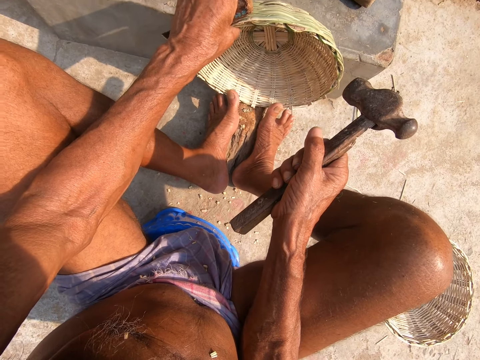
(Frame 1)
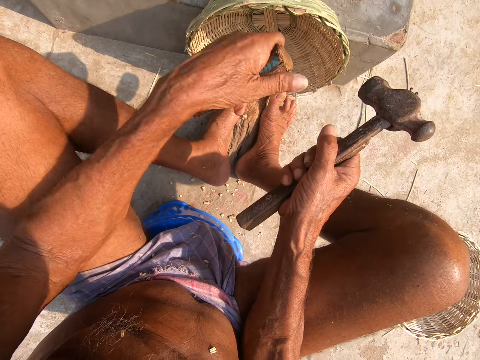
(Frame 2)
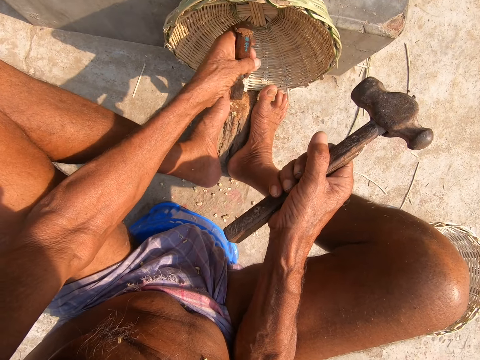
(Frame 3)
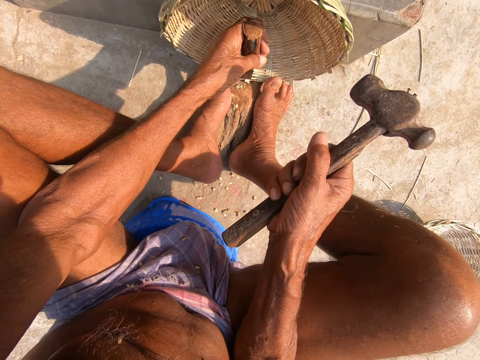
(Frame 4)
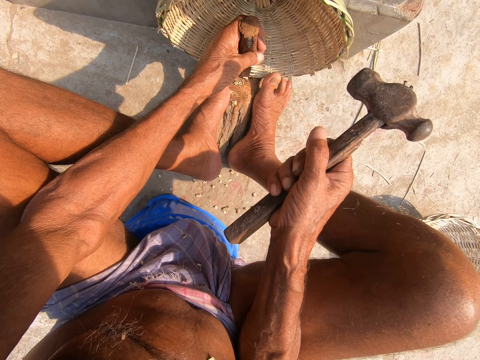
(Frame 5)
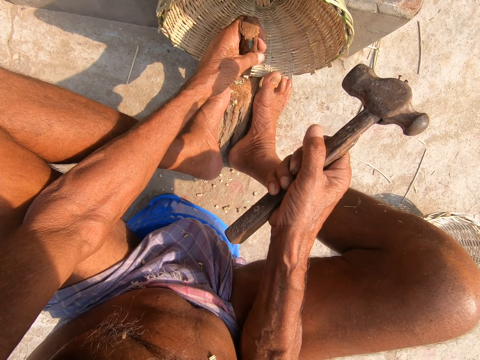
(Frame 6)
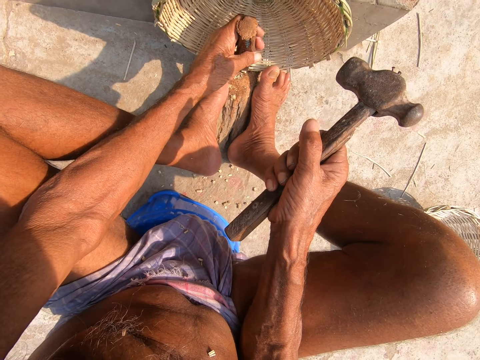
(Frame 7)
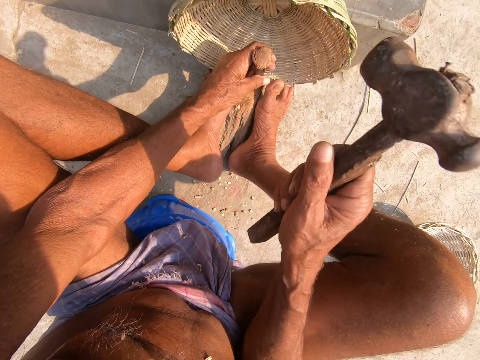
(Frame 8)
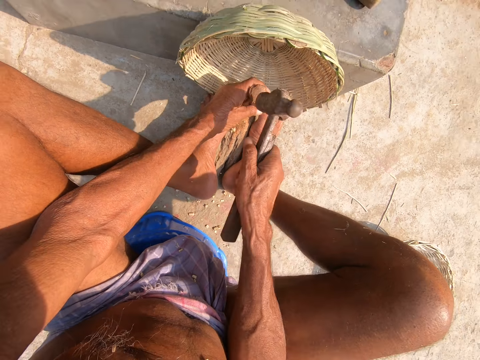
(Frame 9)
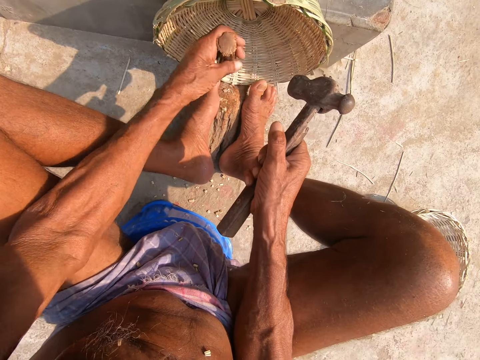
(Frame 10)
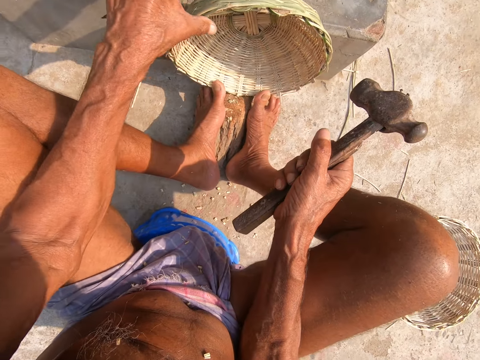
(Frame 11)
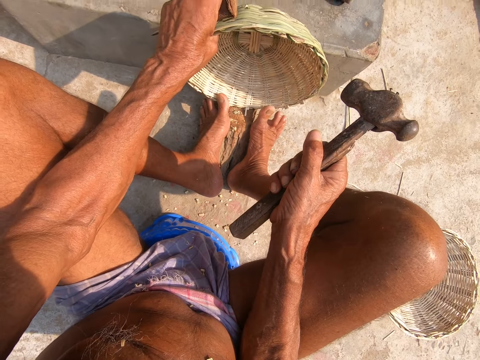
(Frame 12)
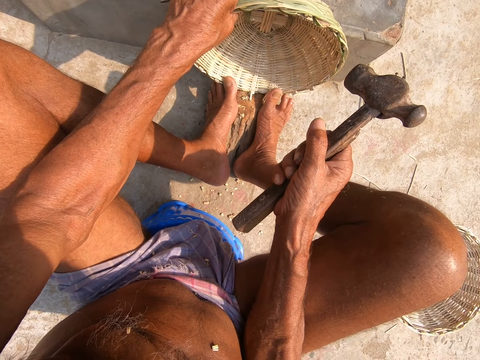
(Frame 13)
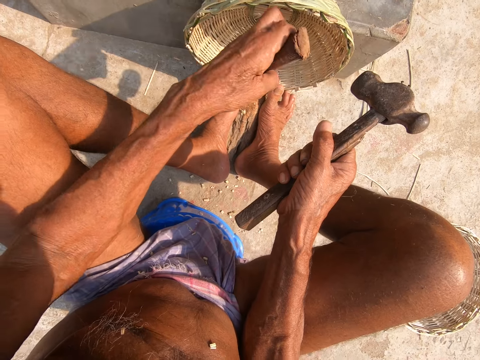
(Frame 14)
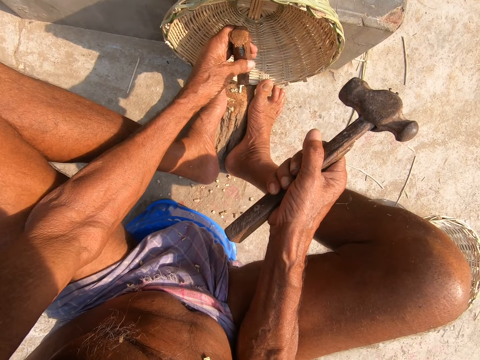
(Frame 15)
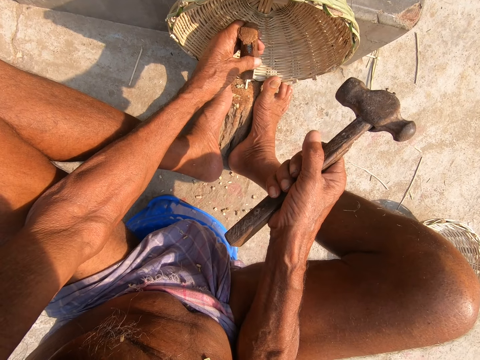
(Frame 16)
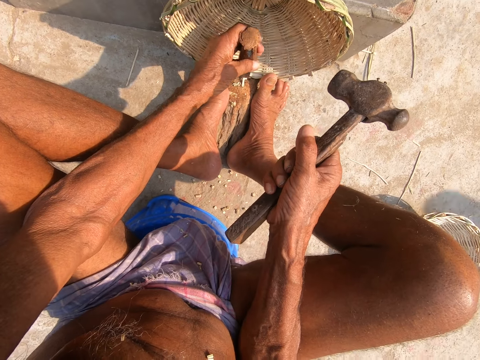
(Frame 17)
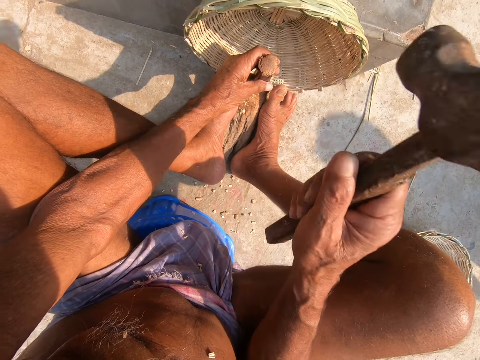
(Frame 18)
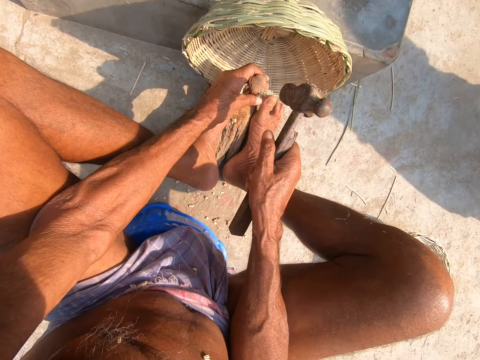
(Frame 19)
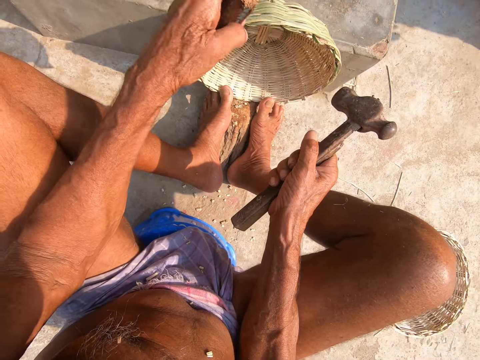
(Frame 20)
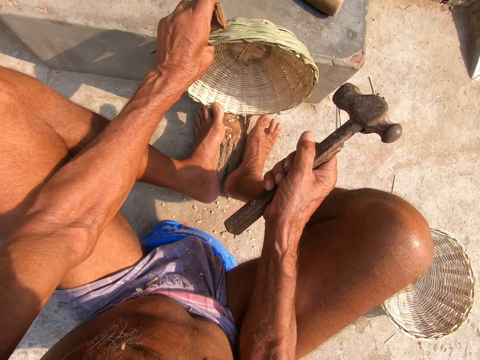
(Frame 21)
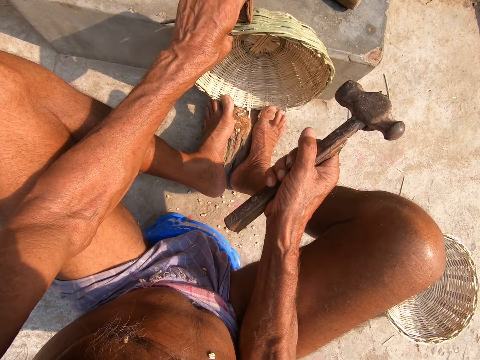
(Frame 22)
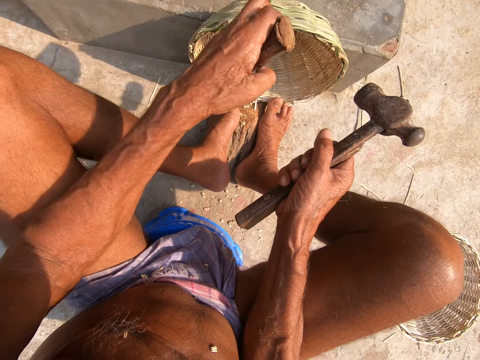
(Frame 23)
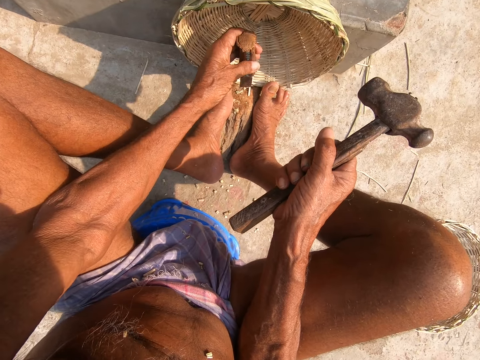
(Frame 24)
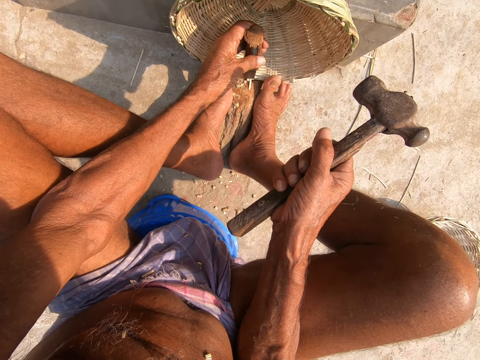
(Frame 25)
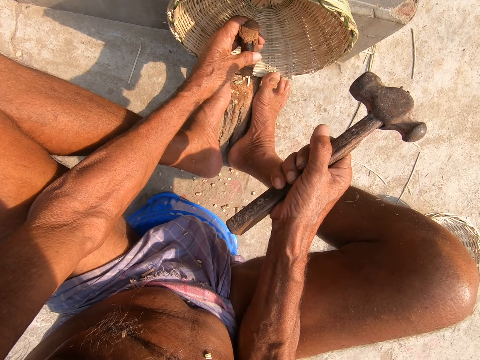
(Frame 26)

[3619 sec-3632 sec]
The camera wearer rotates the basket. He places the chisel in his left hand on the edge of the basket. He hammers the chisel in his left hand on the edge of the basket with the hammer in his right hand. He trims the basket. He moves the basket on the log of wood with his left hand. He rotates the basket. He places the chisel in his left hand on the edge of the basket. He hammers the chisel in his left hand on the edge of the basket with the hammer in his right hand. He trims the basket. He moves the basket on the log of wood with his left hand. He places the chisel in his left hand on the edge of the basket. He rotates the basket.

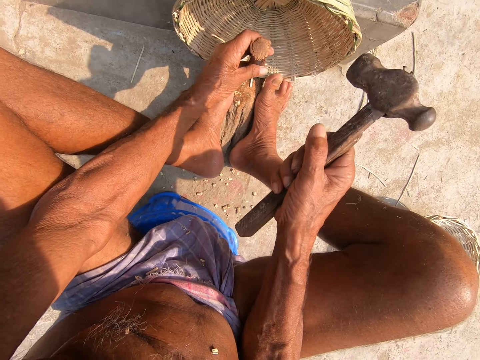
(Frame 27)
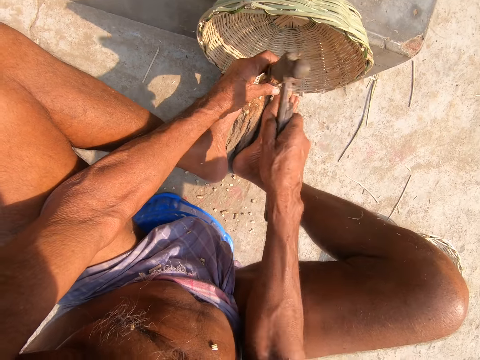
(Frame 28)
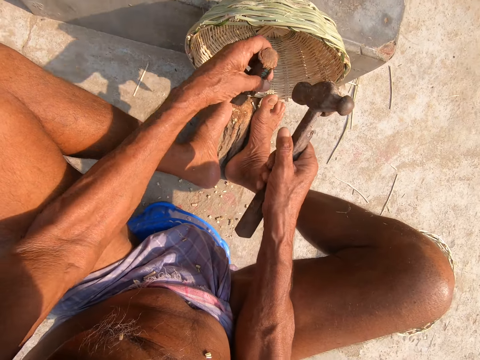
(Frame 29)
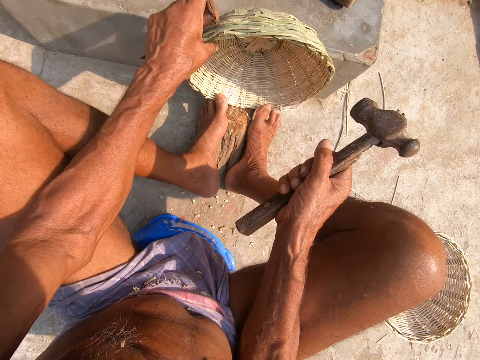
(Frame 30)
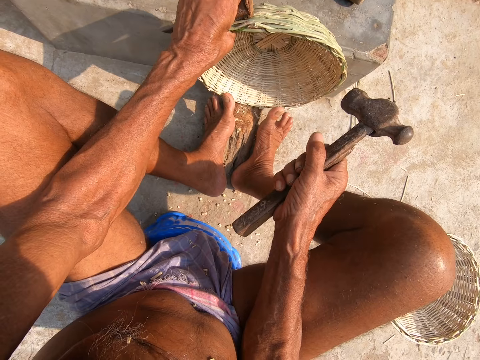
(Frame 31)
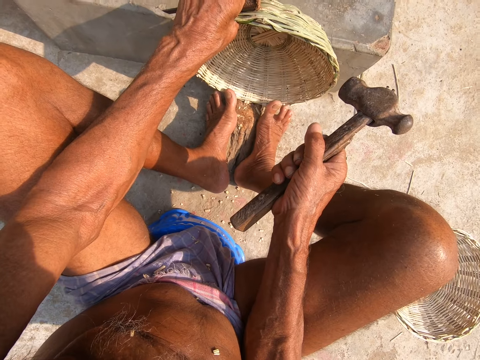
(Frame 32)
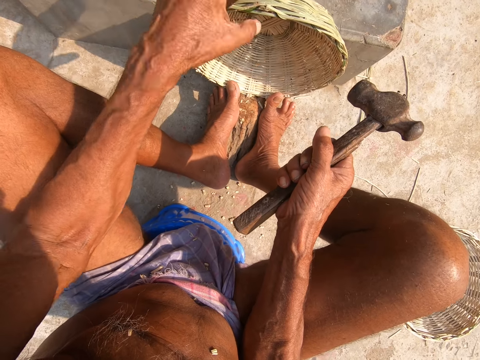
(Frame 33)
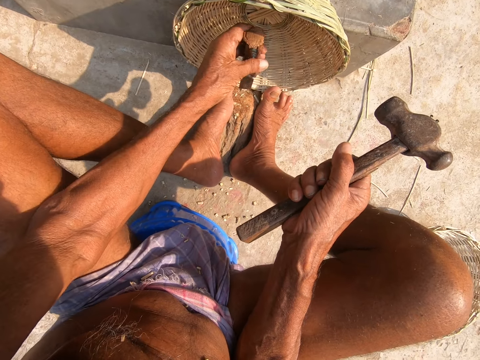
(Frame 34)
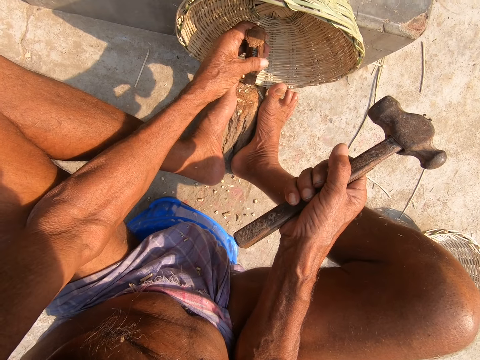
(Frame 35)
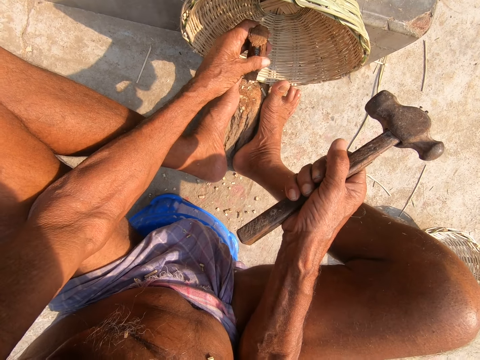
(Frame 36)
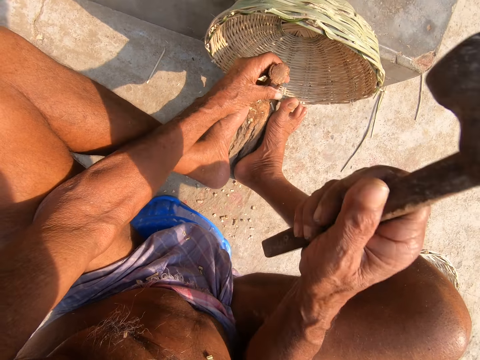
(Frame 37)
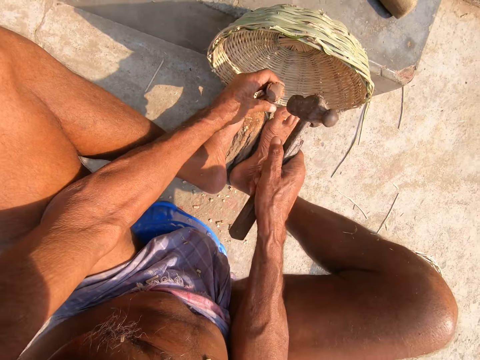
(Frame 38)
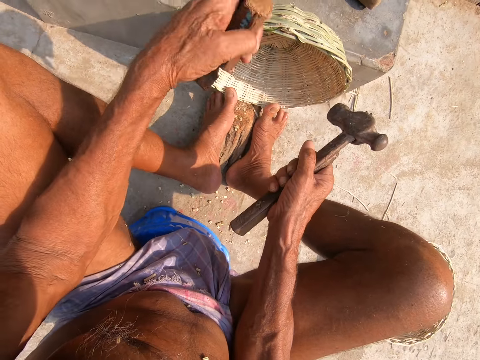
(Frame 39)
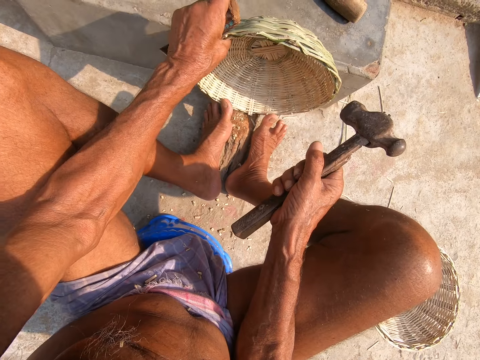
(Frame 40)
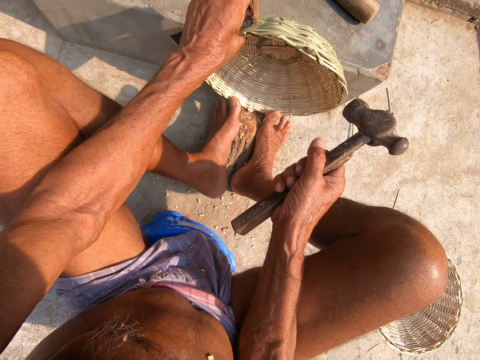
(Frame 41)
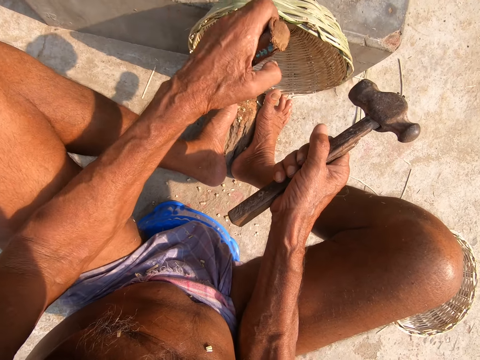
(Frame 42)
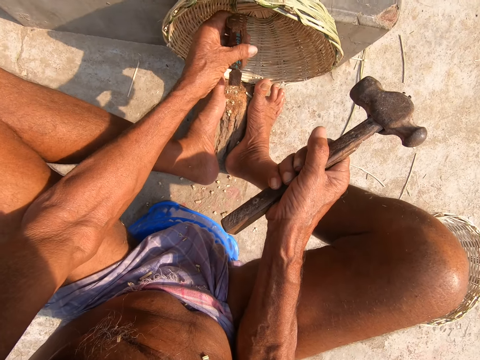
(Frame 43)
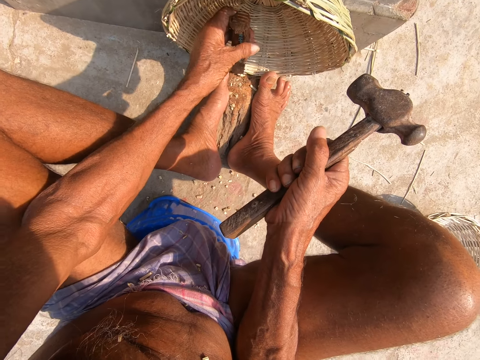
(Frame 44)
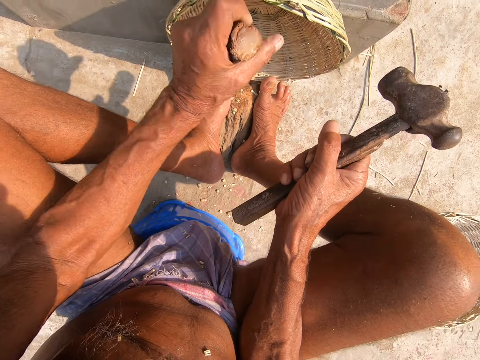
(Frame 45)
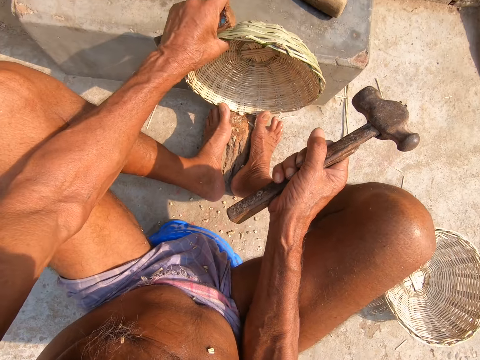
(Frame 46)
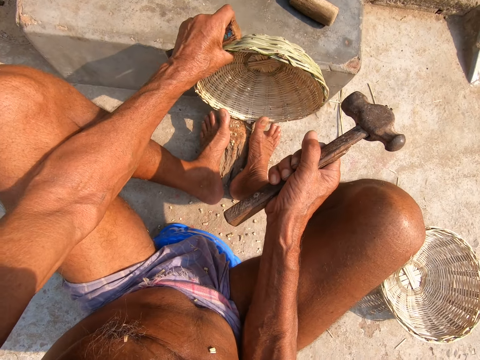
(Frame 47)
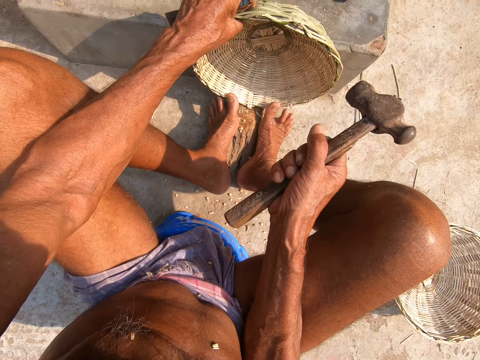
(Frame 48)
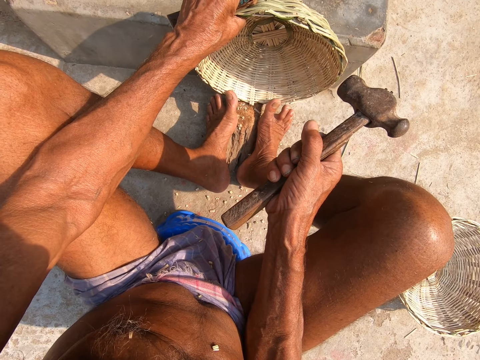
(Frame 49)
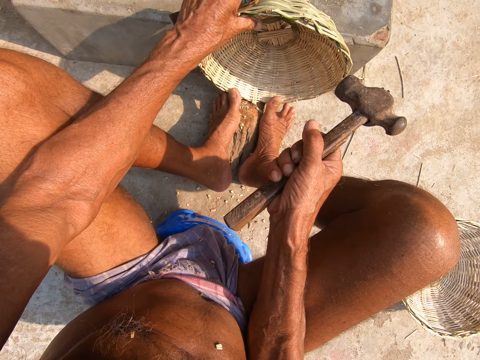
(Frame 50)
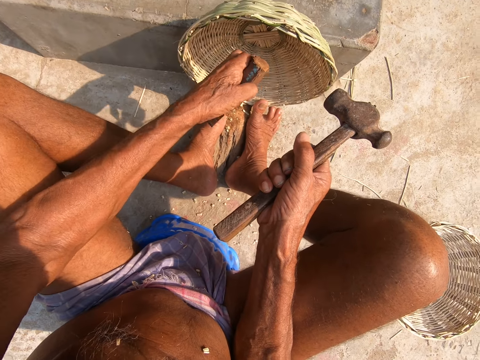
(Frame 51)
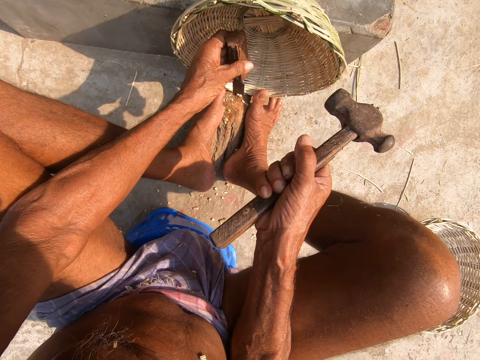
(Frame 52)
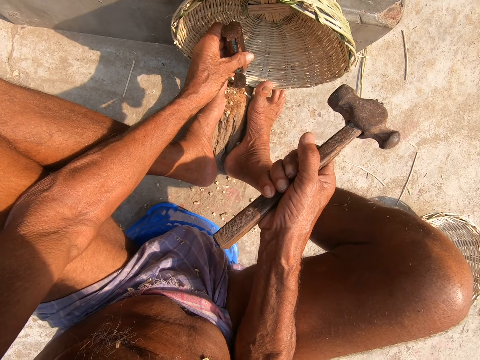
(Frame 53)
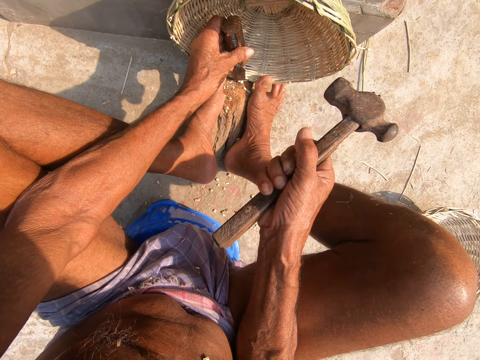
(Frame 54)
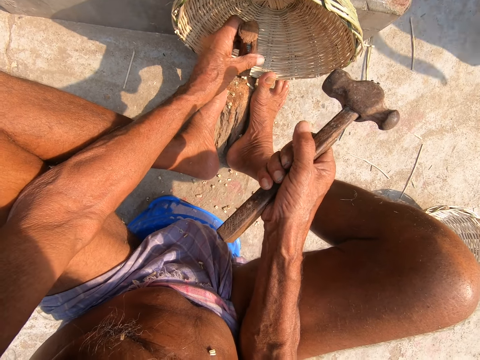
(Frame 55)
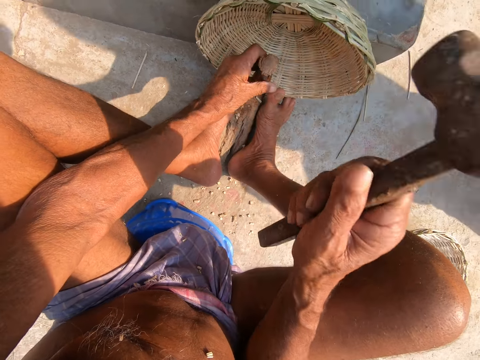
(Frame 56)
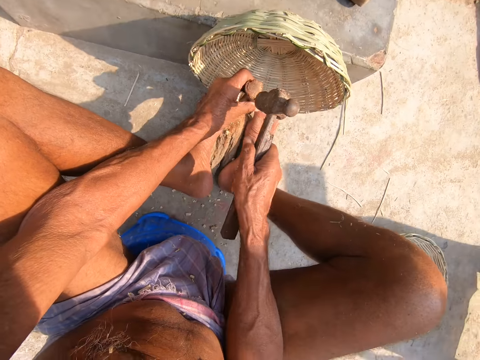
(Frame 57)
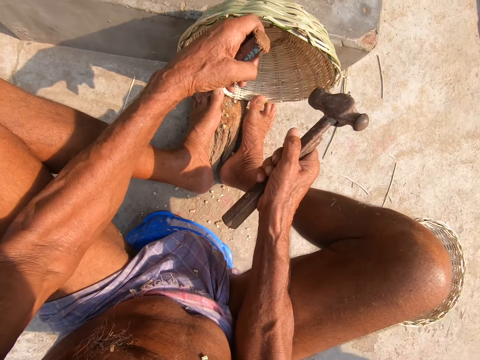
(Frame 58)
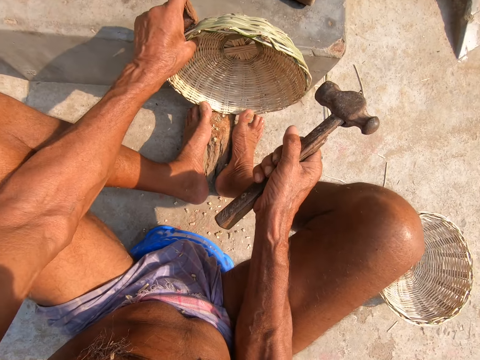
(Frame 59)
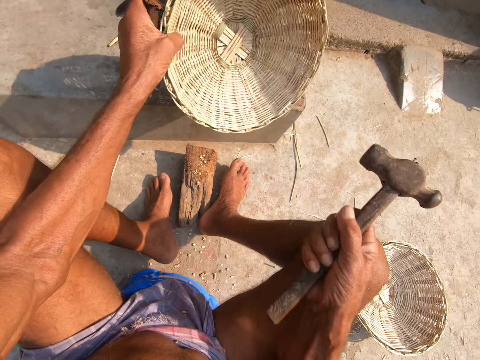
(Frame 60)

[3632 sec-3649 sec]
The camera wearer hammers the chisel in his left hand on the edge of the basket with the hammer in his right hand. He trims the basket. He moves the basket on the log of wood with his left hand. He rotates the basket. He places the chisel in his left hand on the edge of the basket. He hammers the chisel in his left hand on the edge of the basket with the hammer in his right hand. He trims the basket. He moves the basket on the log of wood with his left hand. He rotates the basket. He rotates the basket again. He places the chisel in his left hand on the edge of the basket. He hammers the chisel in his left hand on the edge of the basket with the hammer in his right hand. He trims the basket. He picks the basket from the log of wood with his left hand.
